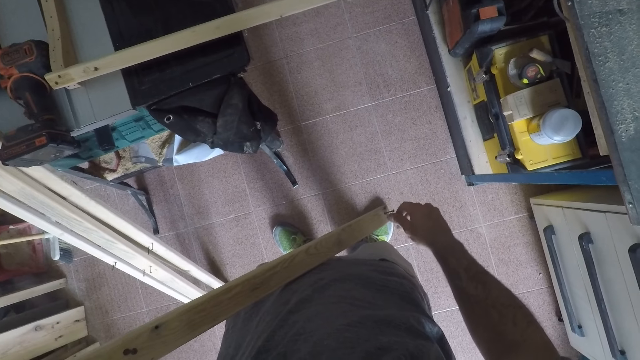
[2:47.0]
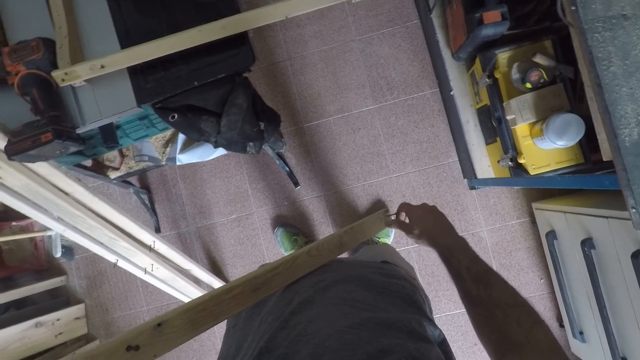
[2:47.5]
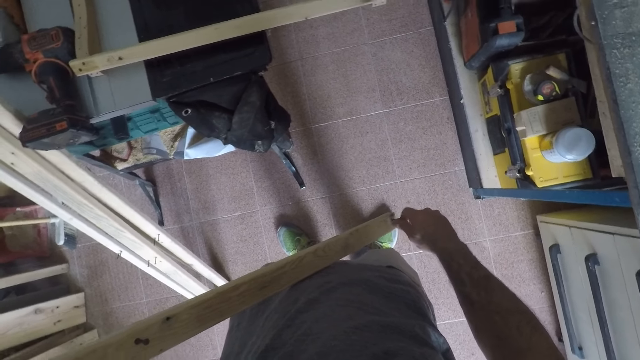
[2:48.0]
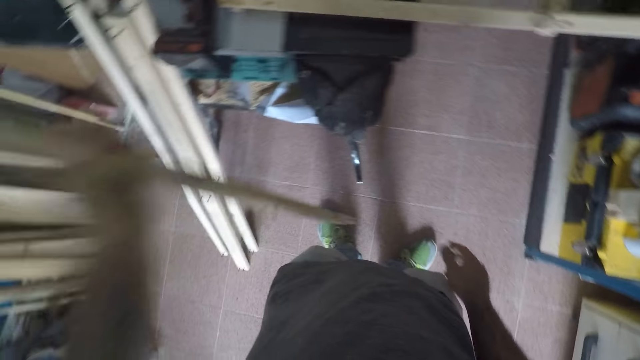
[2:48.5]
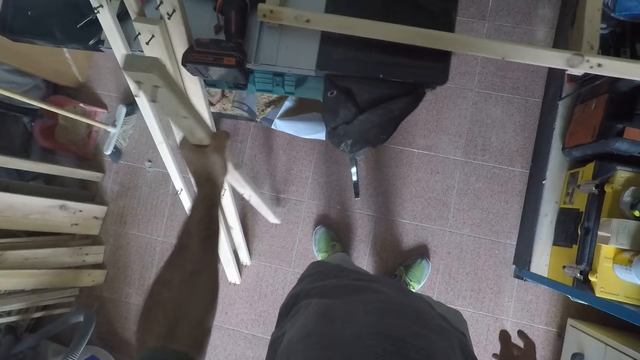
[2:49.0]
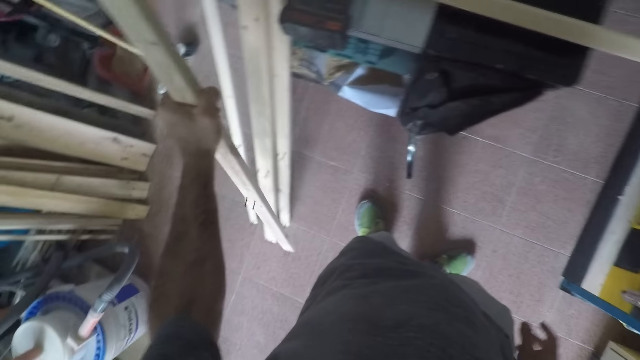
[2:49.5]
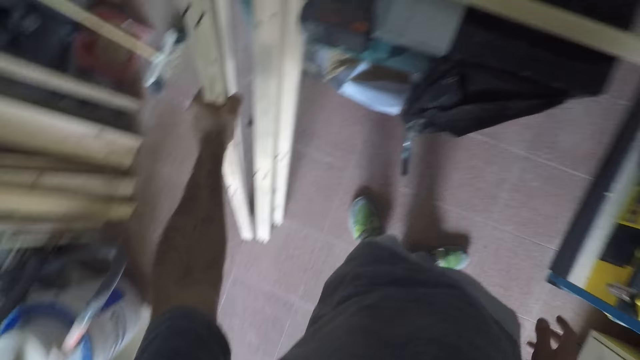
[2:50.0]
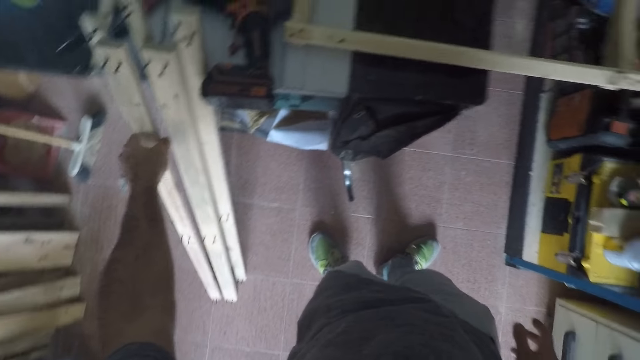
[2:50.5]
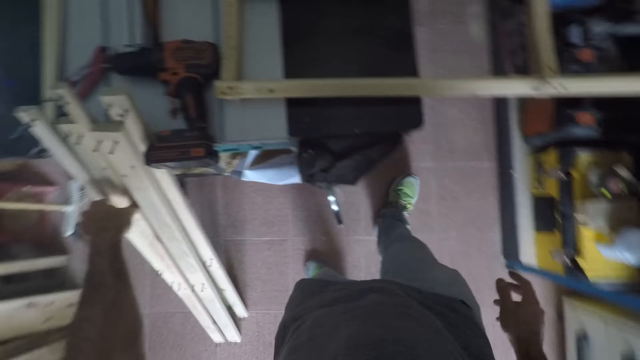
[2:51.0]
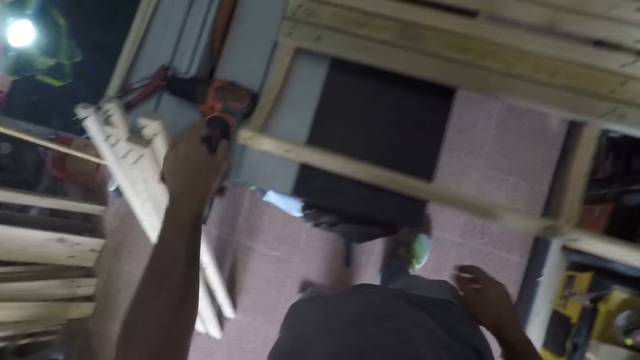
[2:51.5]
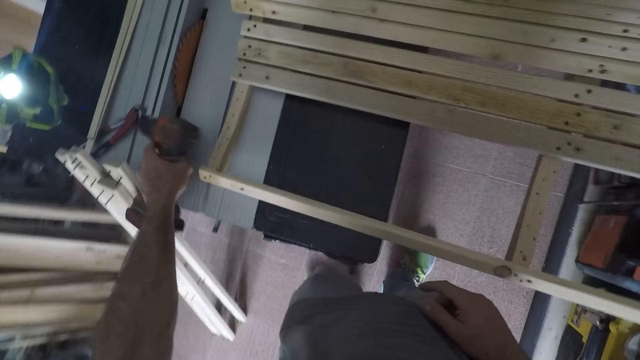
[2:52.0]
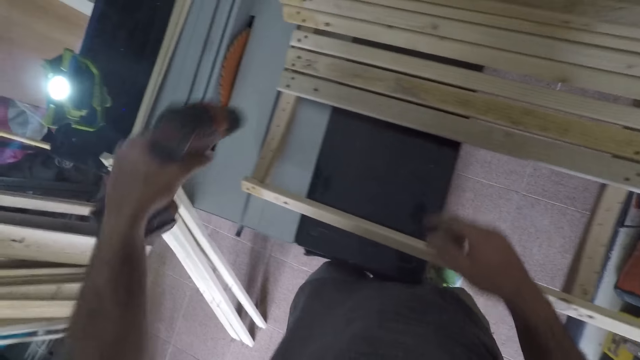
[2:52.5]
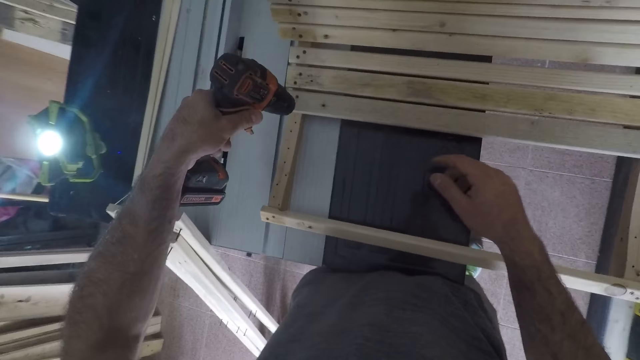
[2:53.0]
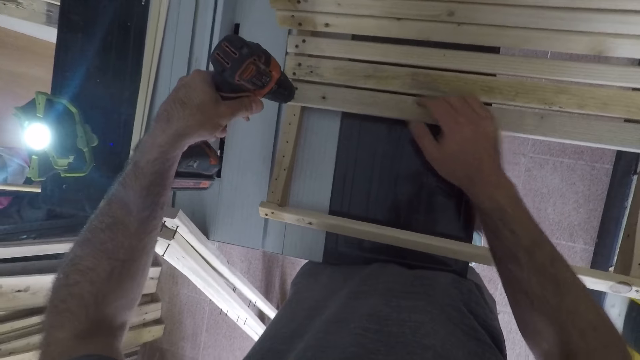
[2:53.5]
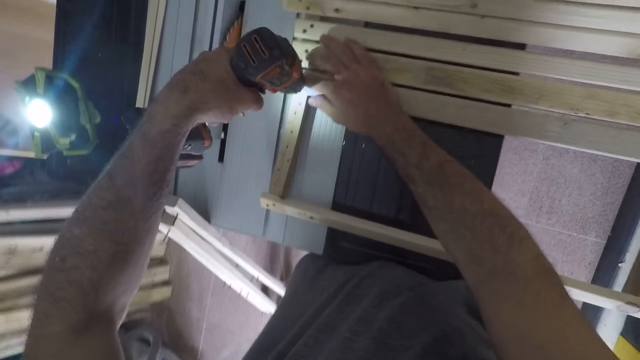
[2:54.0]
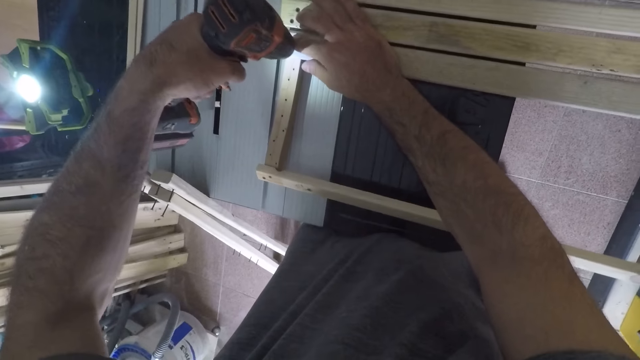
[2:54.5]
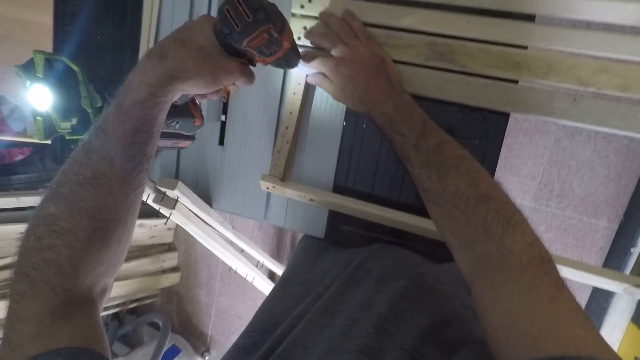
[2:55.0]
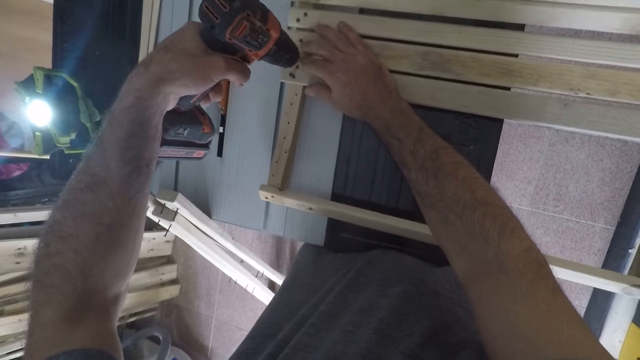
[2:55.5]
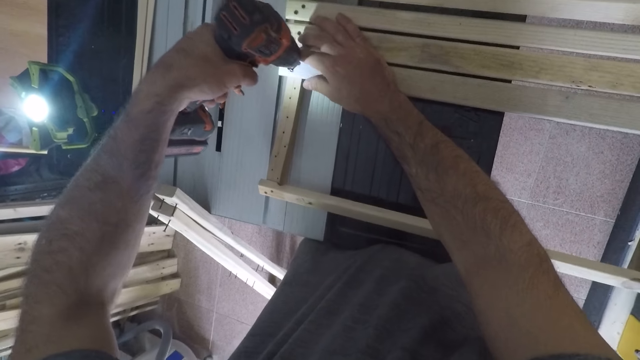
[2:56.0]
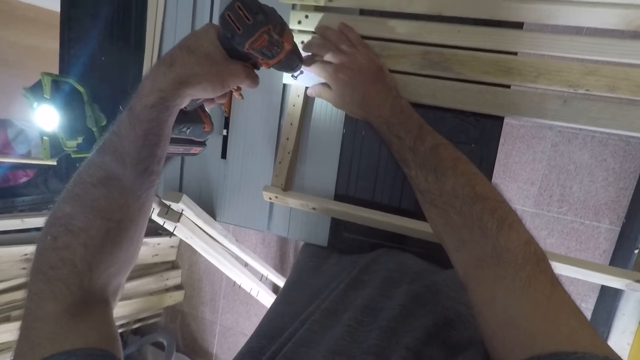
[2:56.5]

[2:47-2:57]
The camera wearer places the wooden unit by the workbench among the rest. They pick up the nail remover or drill from the workbench. They loosen some more screws on the structure. They detach nails from wooden units in the framework.

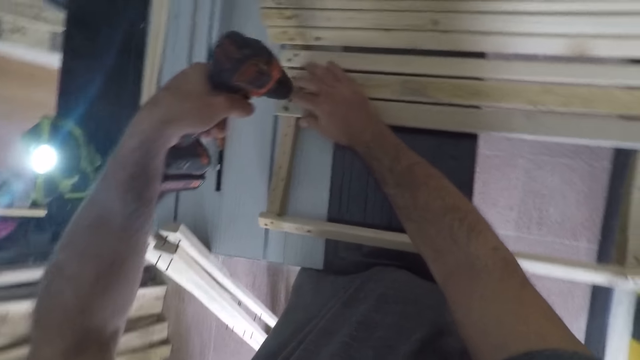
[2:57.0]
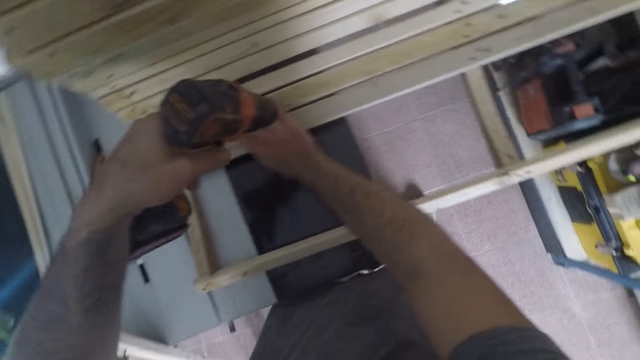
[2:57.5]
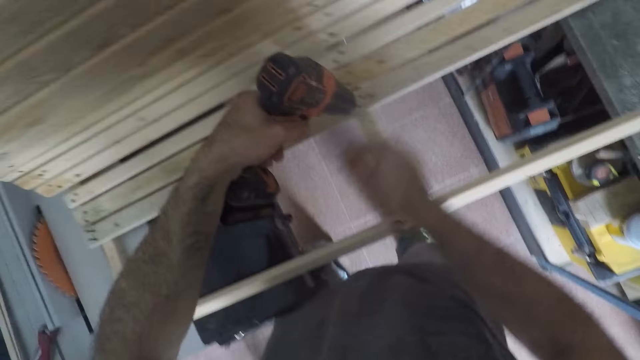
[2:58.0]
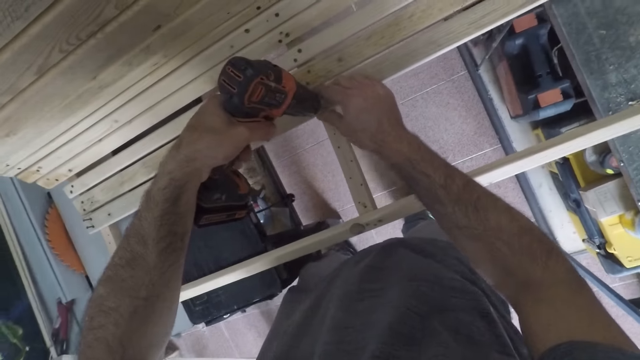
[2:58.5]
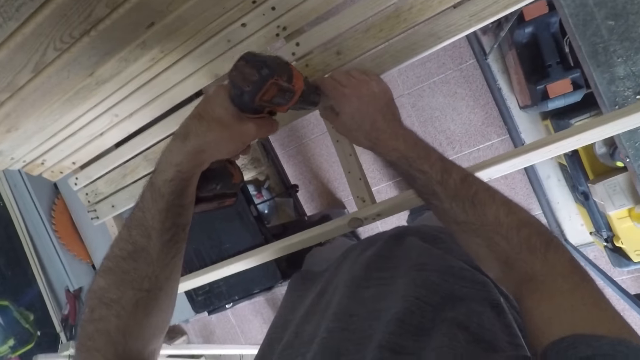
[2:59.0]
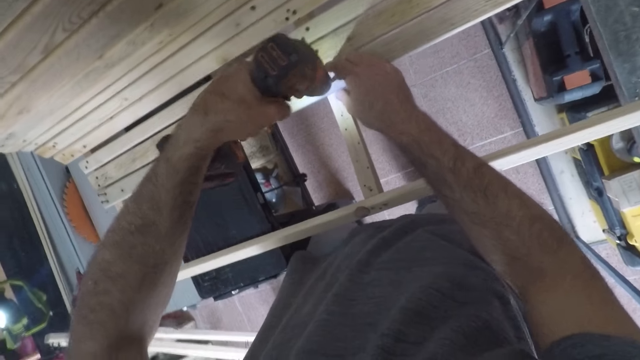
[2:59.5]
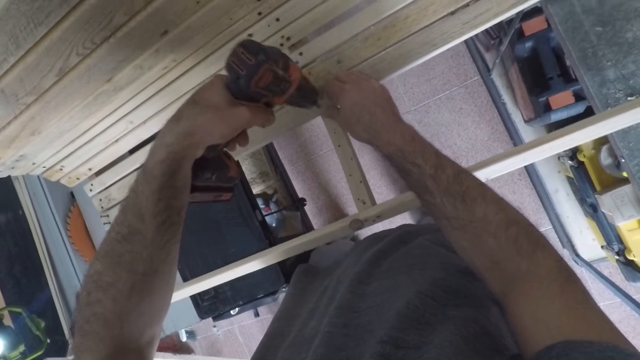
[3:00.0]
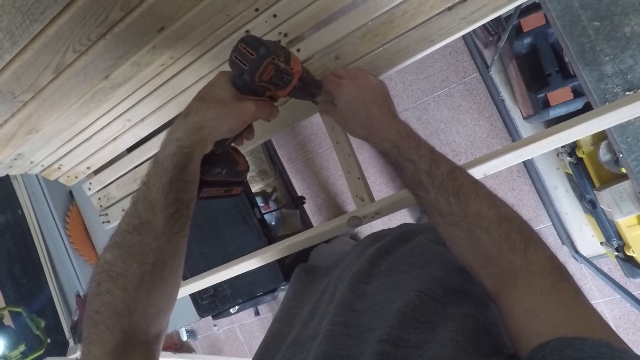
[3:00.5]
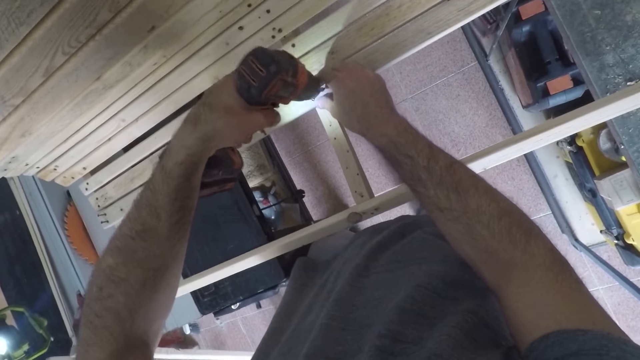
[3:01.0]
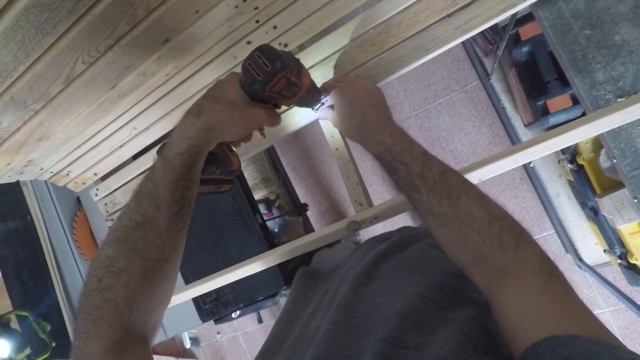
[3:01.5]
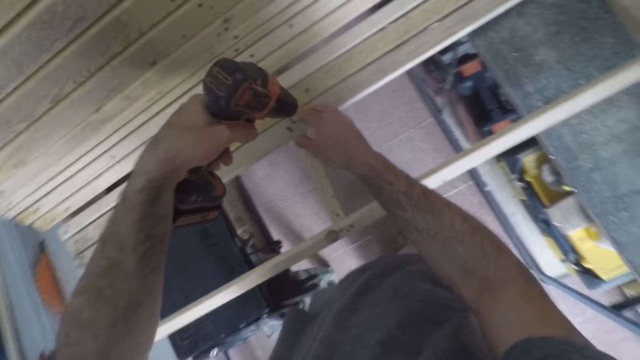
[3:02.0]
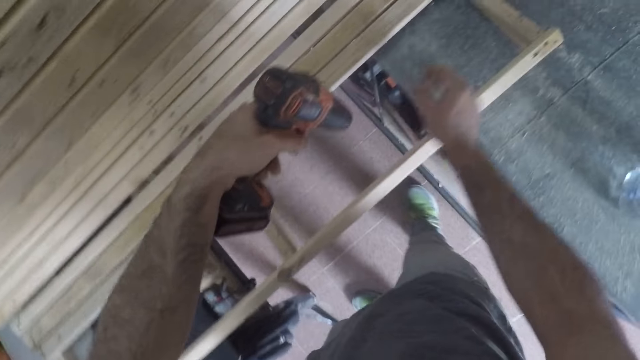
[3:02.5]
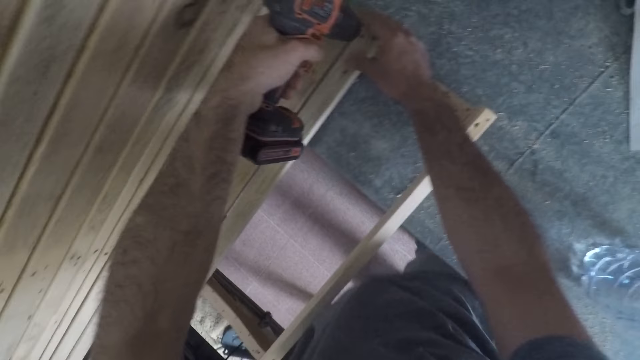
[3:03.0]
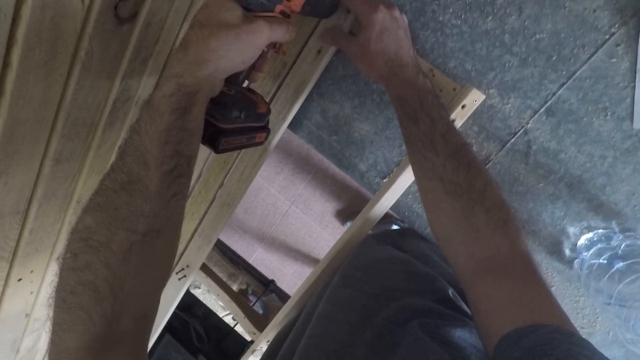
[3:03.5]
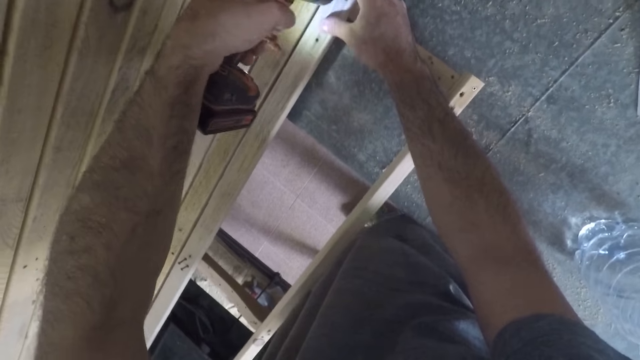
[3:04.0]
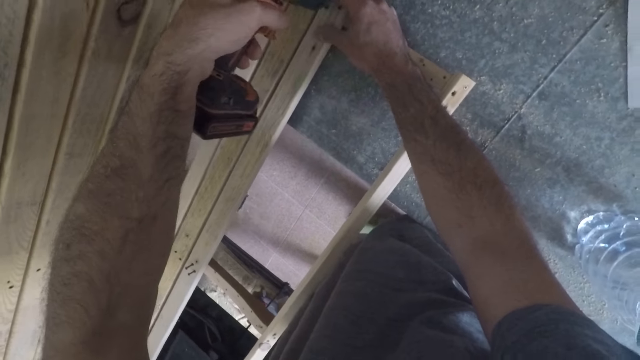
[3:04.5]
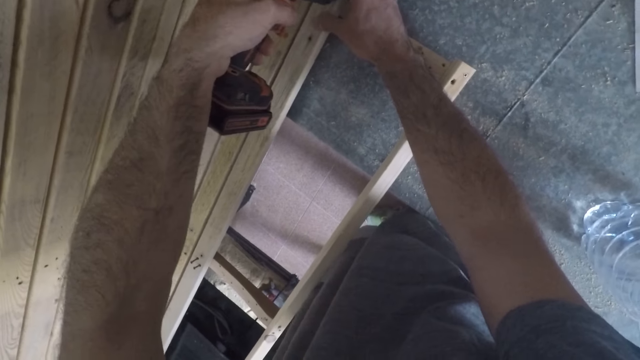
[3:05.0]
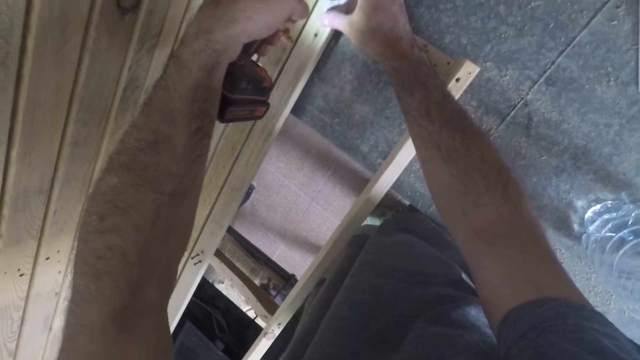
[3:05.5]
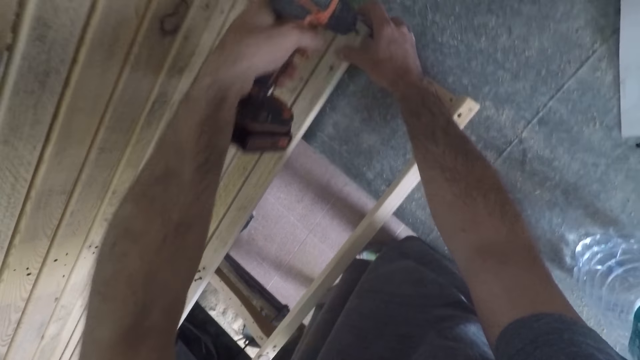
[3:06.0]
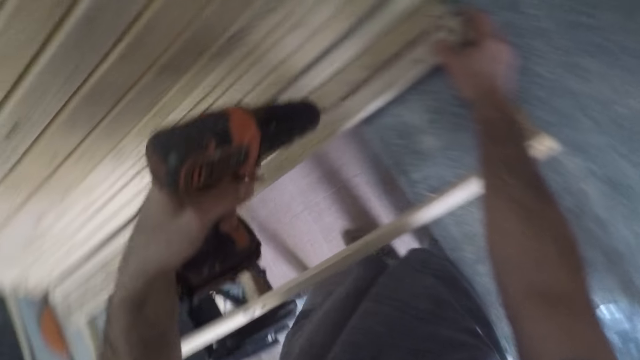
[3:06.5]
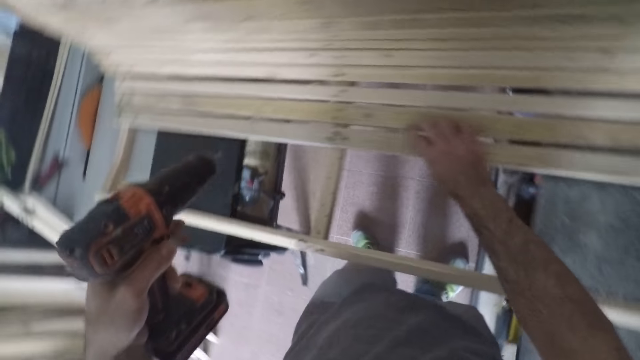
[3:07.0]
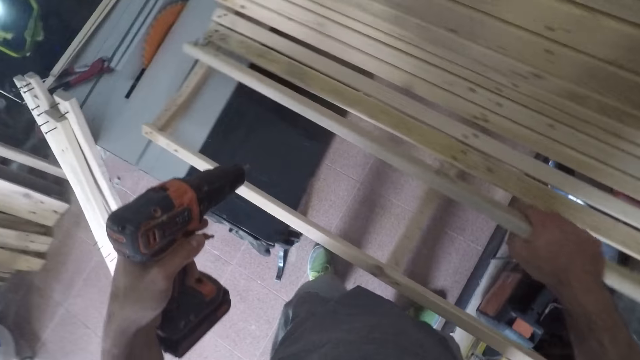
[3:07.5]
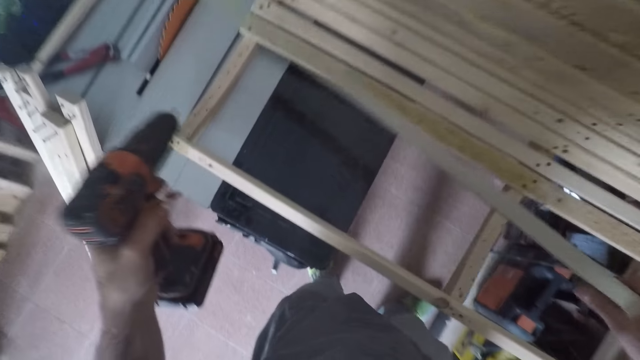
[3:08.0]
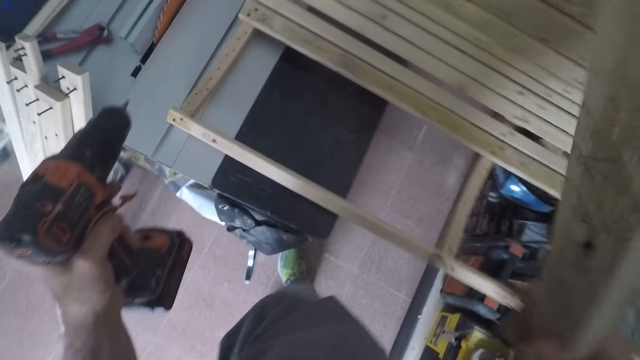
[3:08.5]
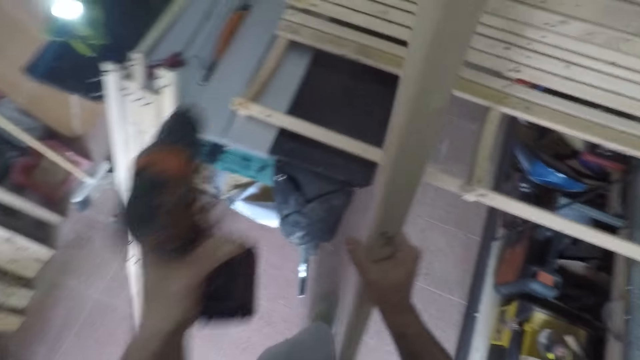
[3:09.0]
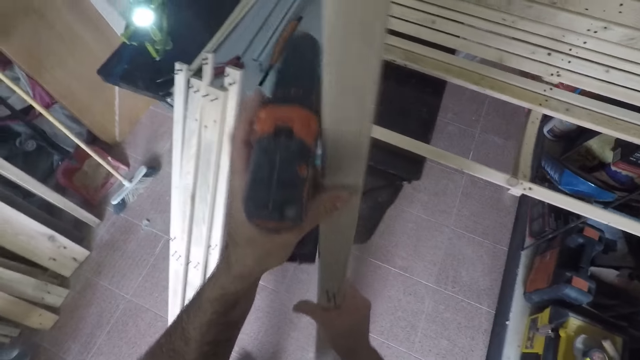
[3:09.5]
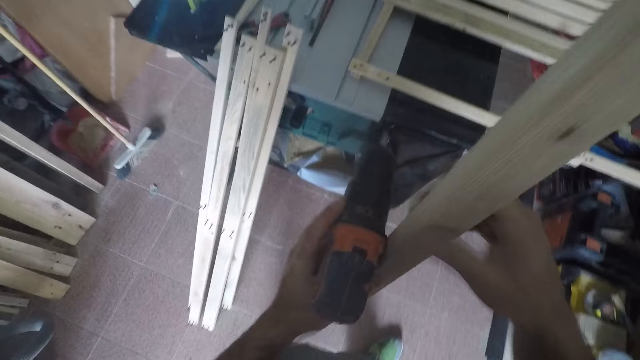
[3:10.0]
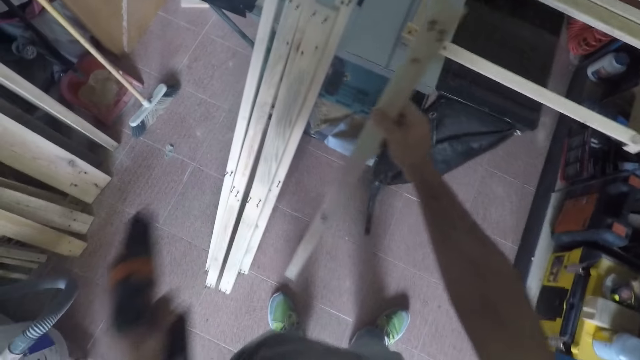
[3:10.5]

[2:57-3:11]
The camera wearer loosens more screws in the middle part of the structure. They loosen more screws in the furthest right. They remove another unit from the framework.
